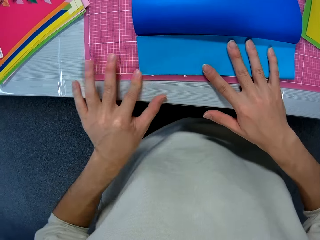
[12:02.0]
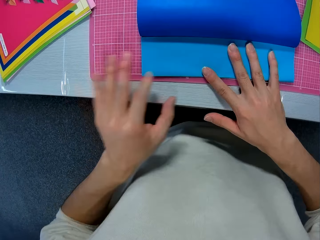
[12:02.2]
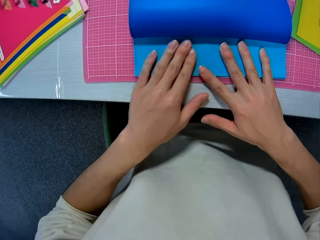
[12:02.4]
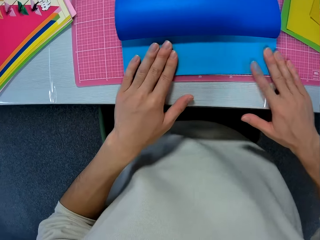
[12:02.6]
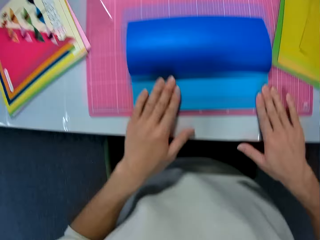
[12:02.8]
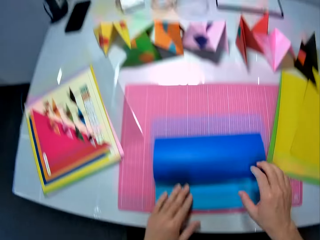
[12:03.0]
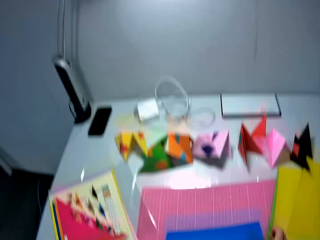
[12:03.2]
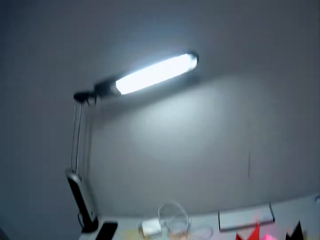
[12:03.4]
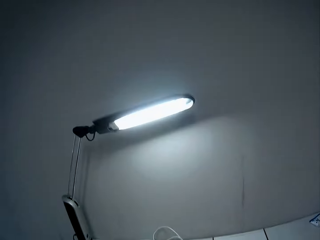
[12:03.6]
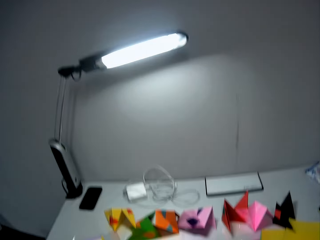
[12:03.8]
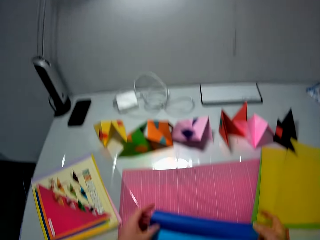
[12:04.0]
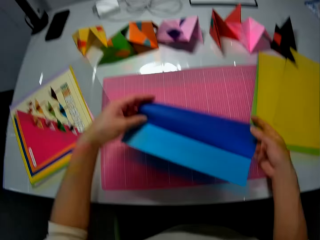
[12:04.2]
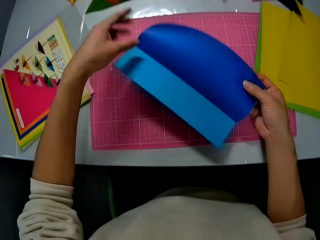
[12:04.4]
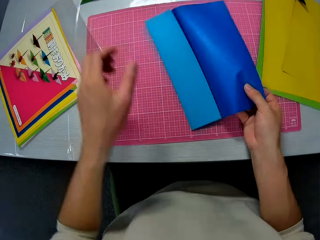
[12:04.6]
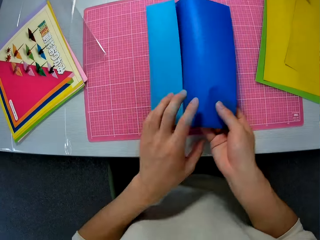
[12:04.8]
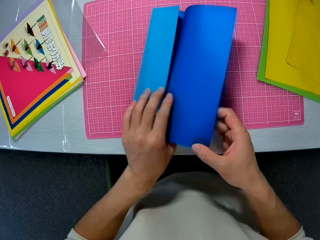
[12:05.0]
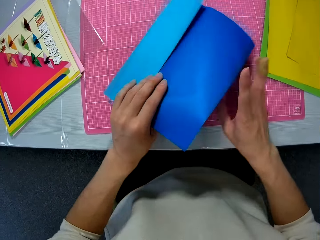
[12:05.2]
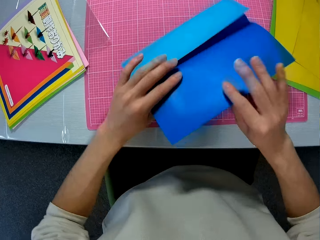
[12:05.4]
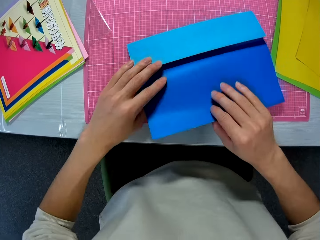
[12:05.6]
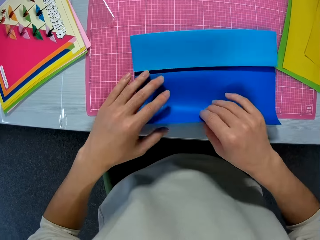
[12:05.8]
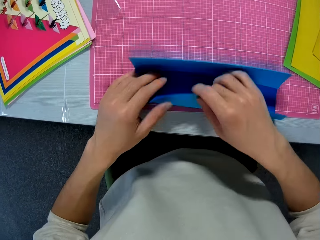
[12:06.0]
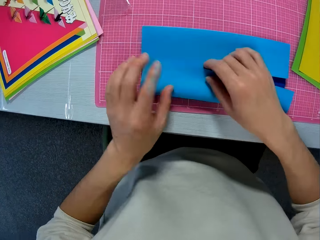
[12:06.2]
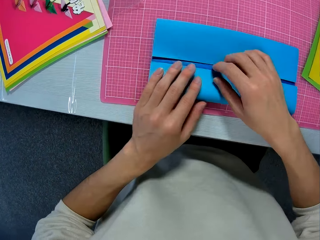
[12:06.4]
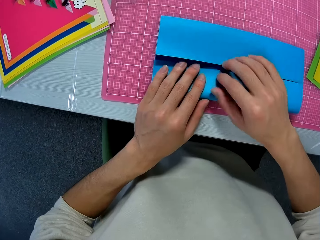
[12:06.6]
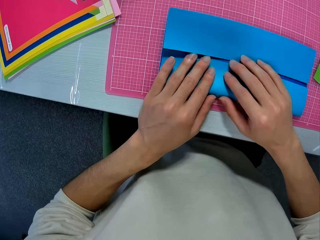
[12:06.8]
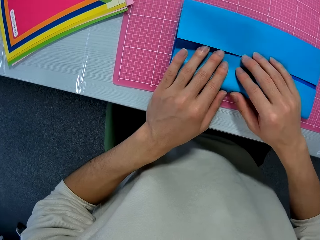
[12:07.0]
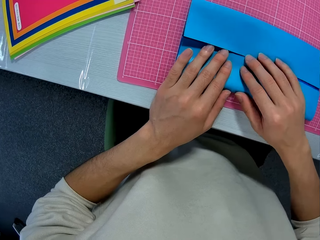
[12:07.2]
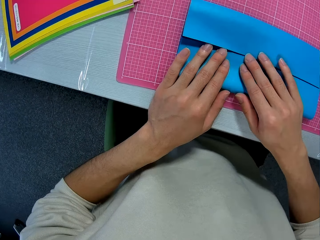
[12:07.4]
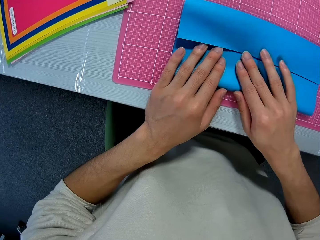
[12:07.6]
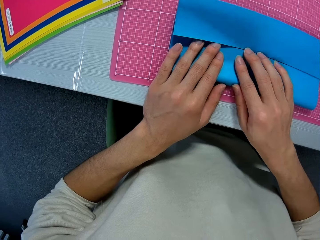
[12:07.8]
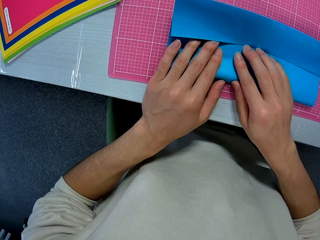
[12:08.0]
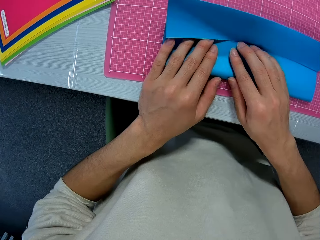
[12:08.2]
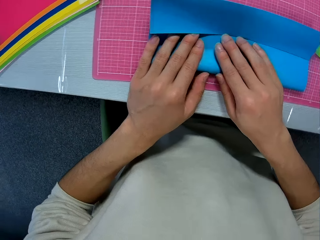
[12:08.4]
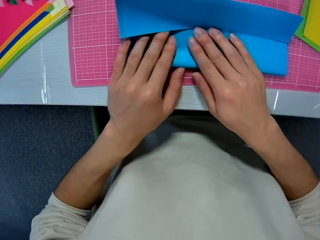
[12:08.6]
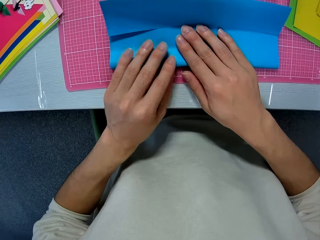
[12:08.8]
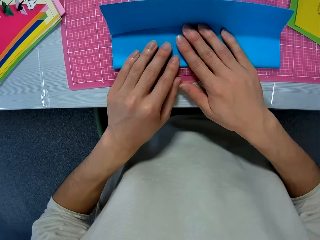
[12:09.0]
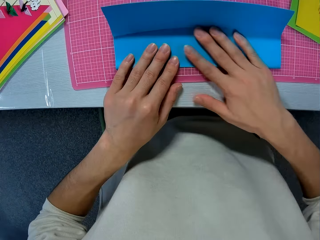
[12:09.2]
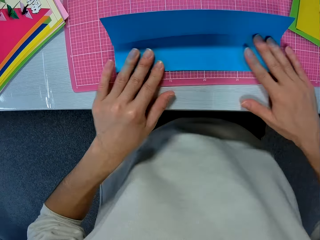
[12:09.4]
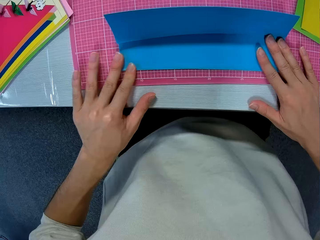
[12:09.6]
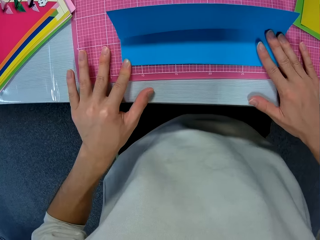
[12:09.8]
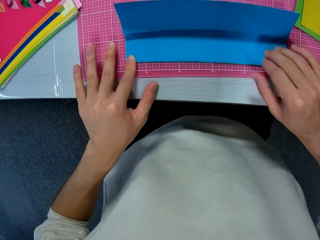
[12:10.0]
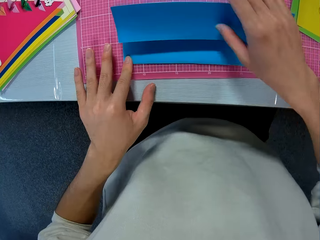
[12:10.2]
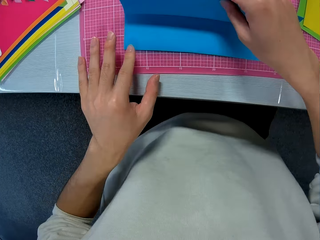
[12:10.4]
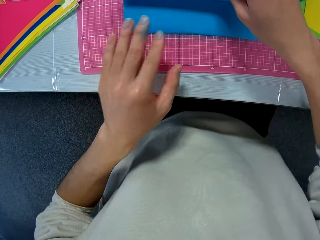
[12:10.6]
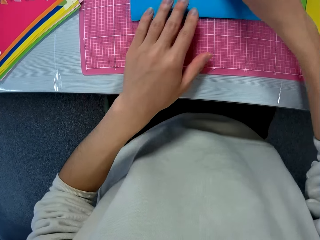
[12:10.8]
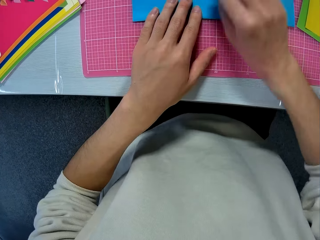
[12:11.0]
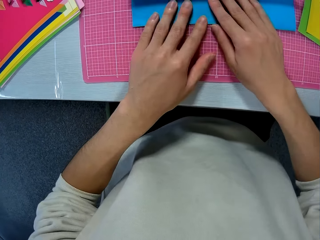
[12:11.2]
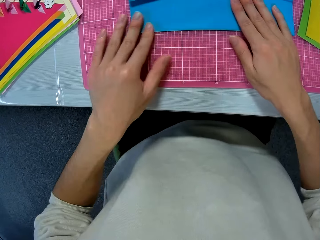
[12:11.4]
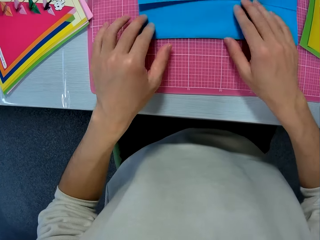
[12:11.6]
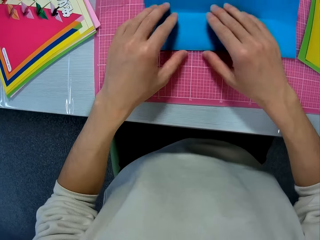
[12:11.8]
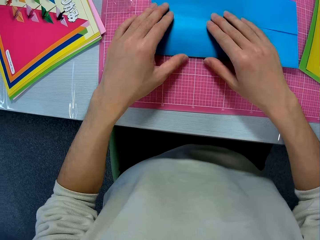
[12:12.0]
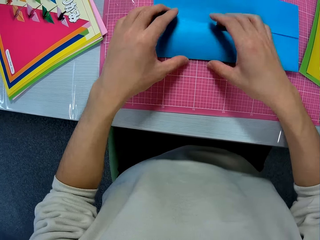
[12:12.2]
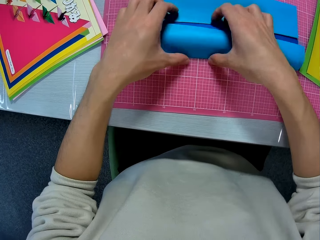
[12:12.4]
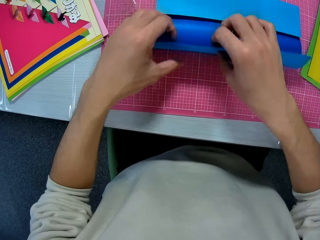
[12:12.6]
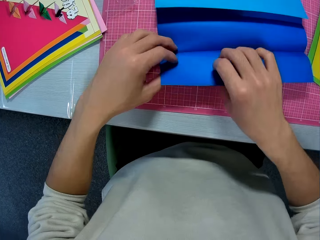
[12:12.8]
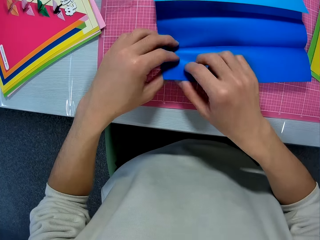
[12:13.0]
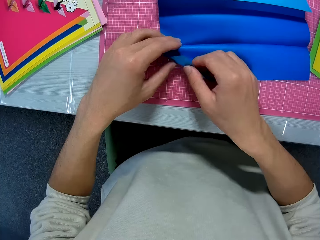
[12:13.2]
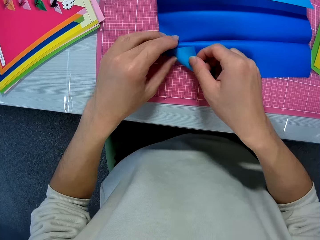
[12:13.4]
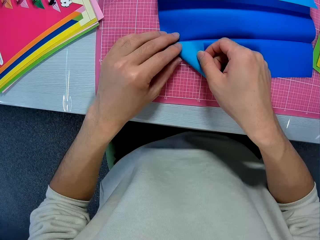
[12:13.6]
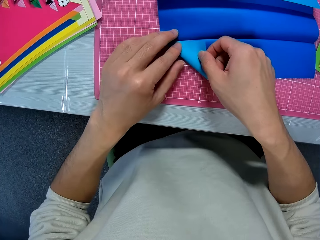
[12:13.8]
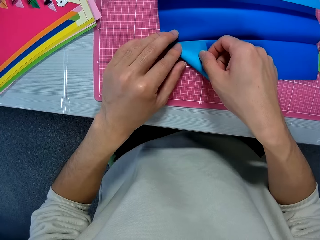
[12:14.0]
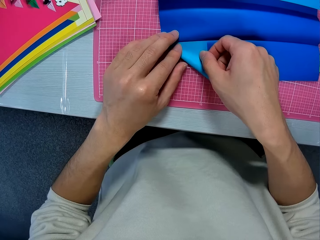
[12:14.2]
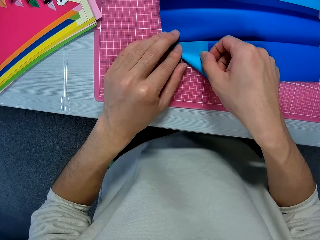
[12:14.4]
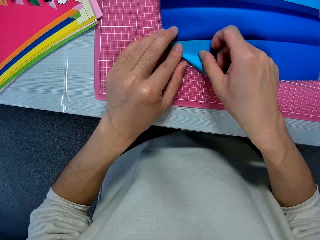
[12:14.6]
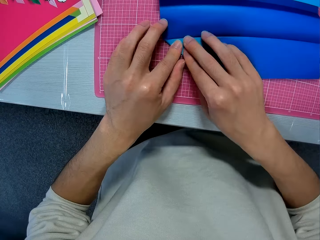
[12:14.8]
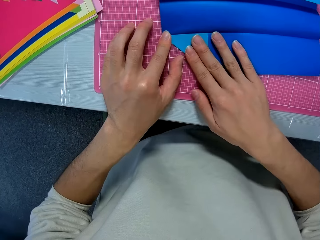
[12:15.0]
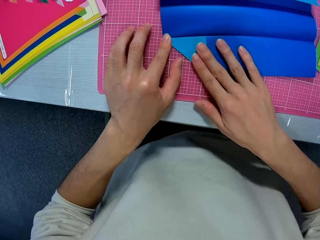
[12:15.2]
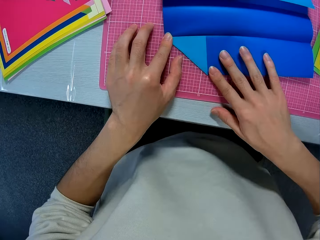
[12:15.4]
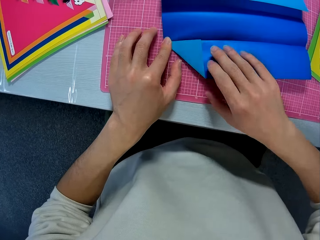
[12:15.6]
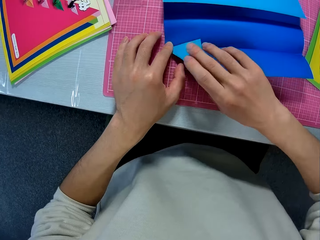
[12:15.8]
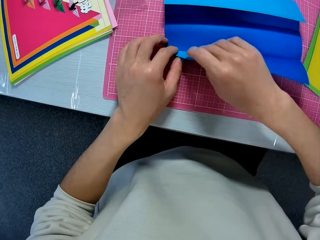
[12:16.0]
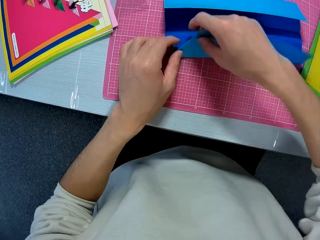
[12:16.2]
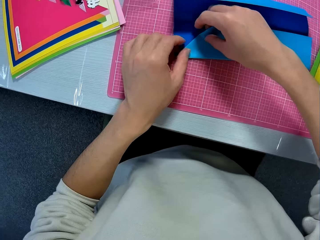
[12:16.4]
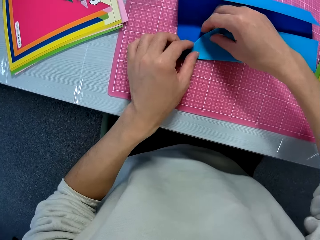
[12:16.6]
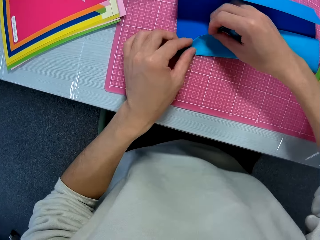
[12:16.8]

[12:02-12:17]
The camera wearer aligns the paper craft. They turn the paper craft. They fold the paper craft. They align the paper craft. They unfold the paper craft and fold the paper craft.

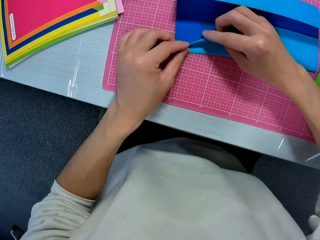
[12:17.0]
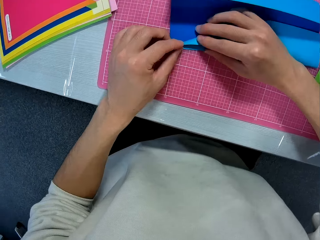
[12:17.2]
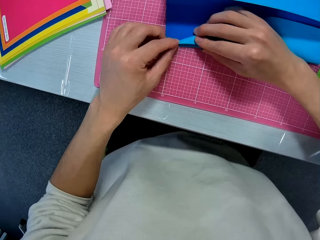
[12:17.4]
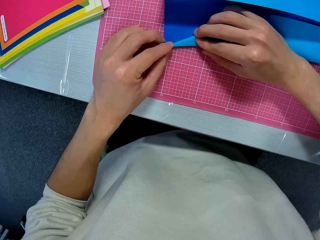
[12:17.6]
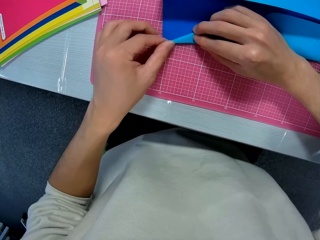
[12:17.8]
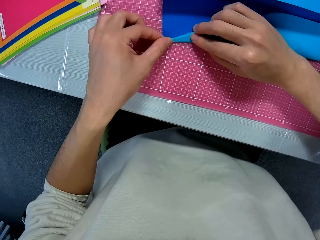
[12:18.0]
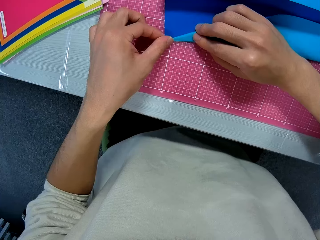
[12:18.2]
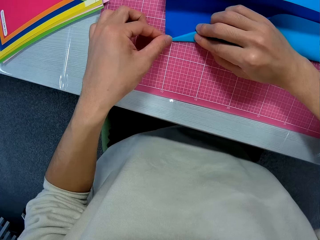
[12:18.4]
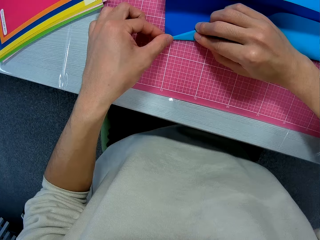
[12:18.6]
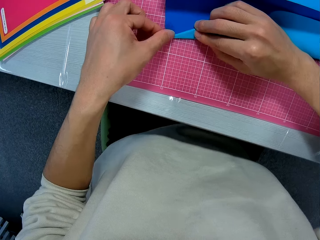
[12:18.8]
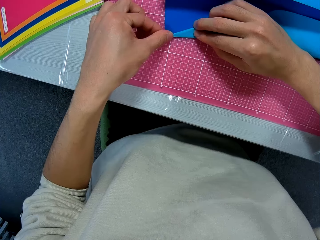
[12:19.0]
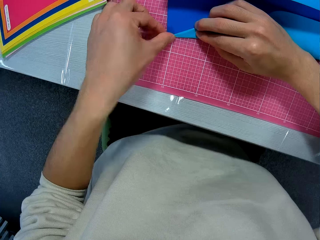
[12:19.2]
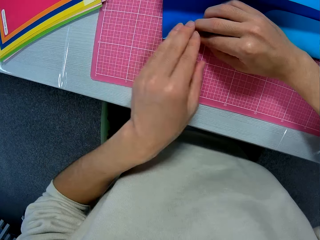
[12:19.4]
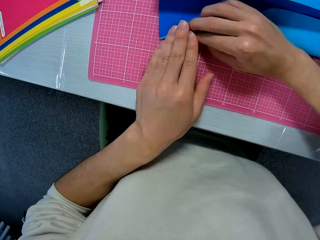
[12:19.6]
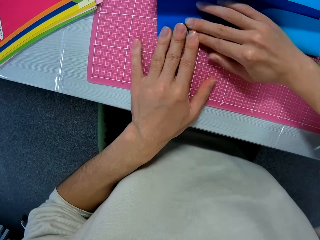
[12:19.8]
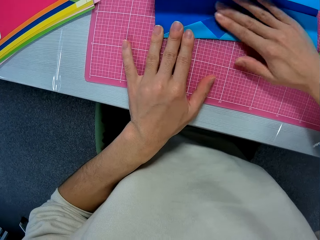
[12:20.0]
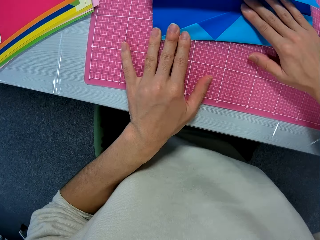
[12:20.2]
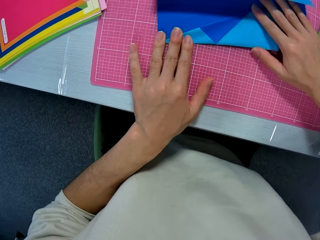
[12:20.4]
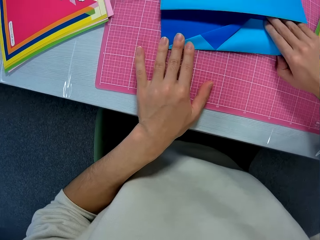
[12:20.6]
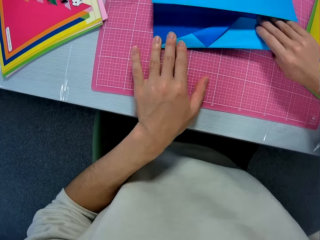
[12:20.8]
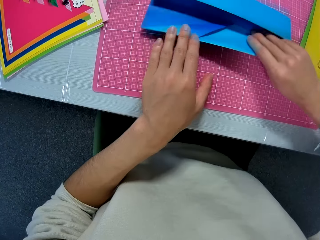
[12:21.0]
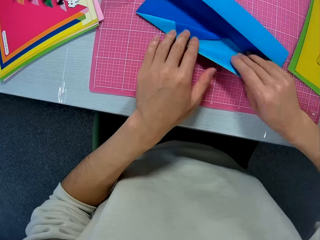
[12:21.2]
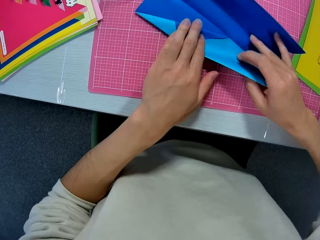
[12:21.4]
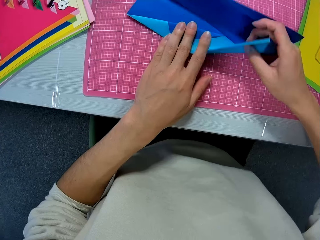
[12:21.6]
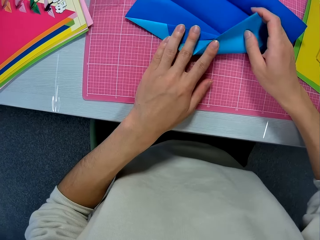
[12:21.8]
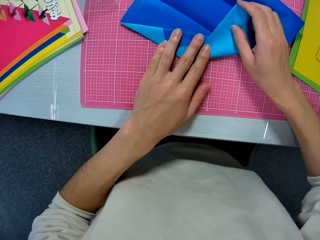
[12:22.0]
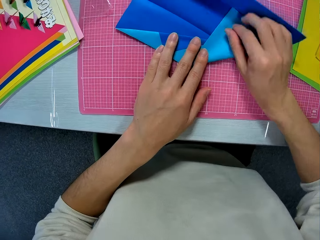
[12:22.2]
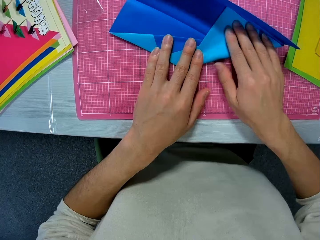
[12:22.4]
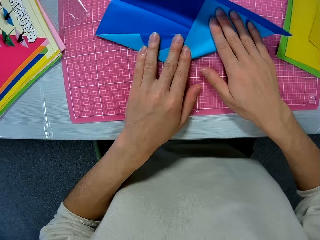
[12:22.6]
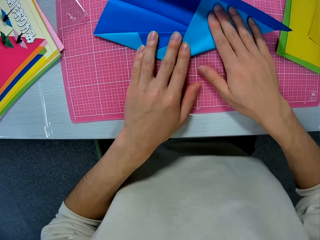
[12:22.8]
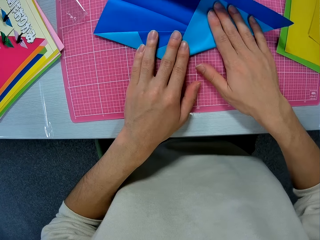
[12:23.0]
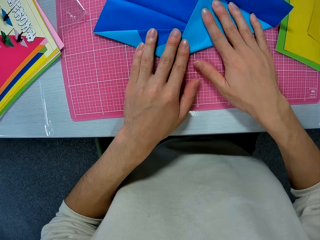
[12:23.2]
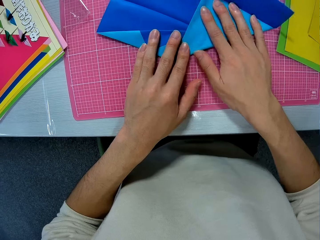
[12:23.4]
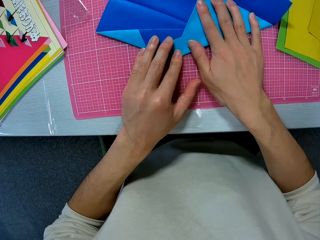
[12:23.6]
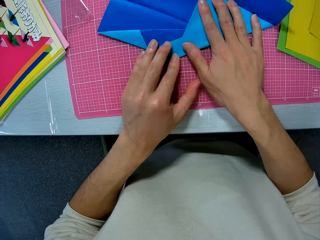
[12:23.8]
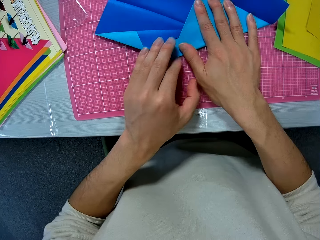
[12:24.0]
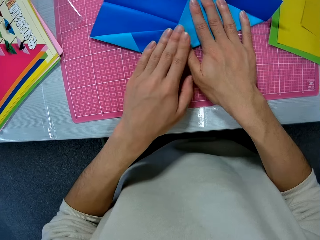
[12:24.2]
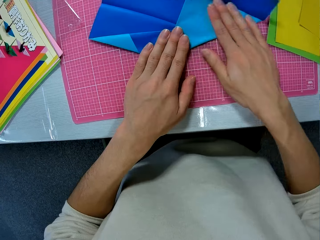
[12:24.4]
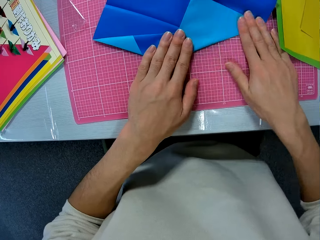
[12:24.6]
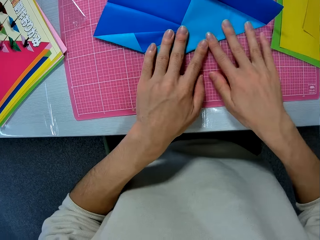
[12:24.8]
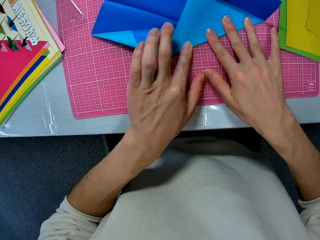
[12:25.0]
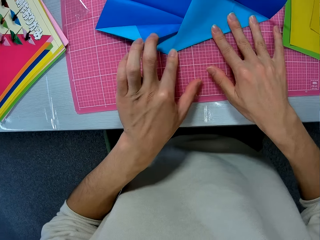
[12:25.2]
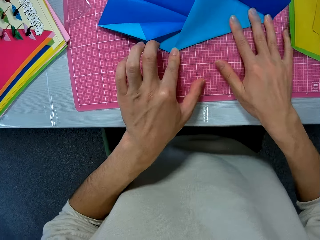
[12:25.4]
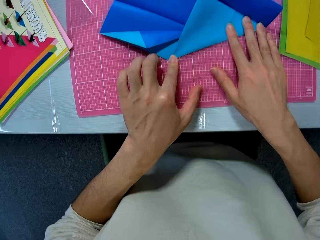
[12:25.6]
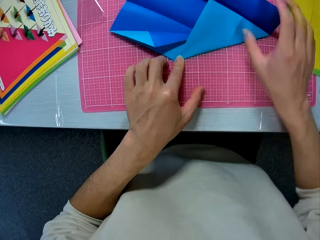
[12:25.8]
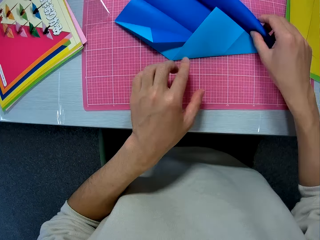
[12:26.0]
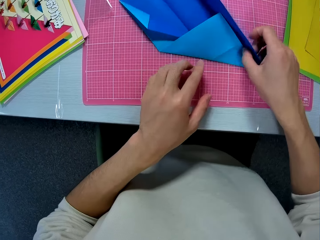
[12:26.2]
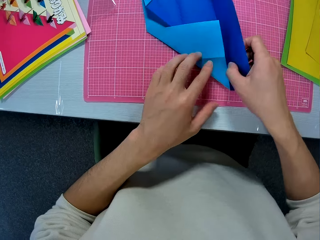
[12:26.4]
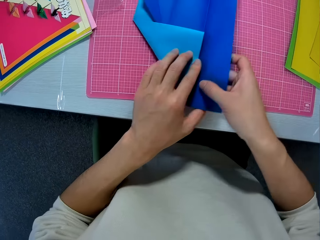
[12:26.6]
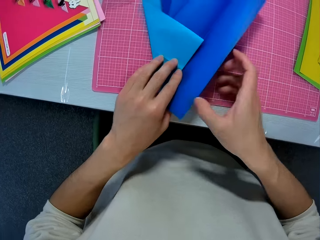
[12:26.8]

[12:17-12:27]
The camera wearer aligns the paper craft and folds the paper craft.
